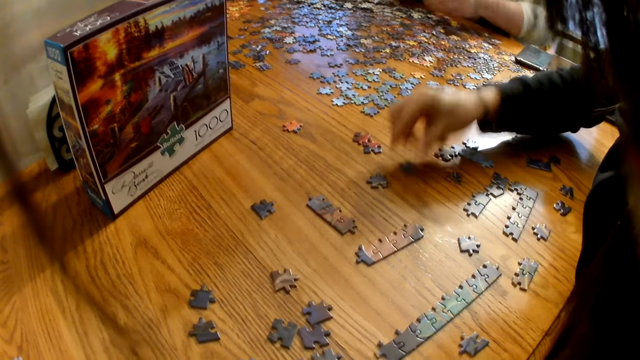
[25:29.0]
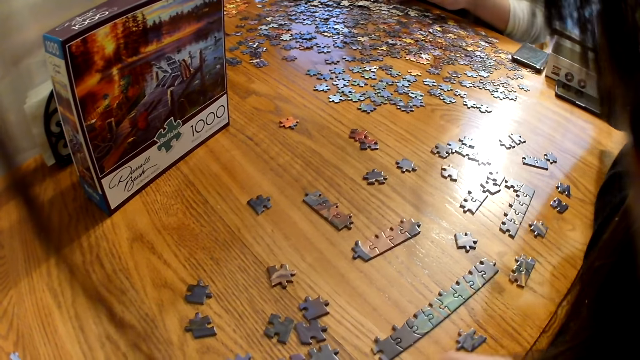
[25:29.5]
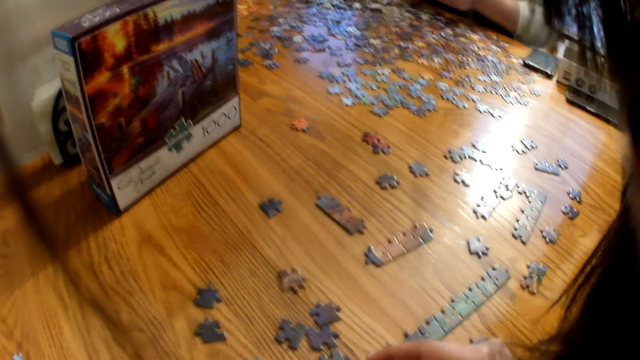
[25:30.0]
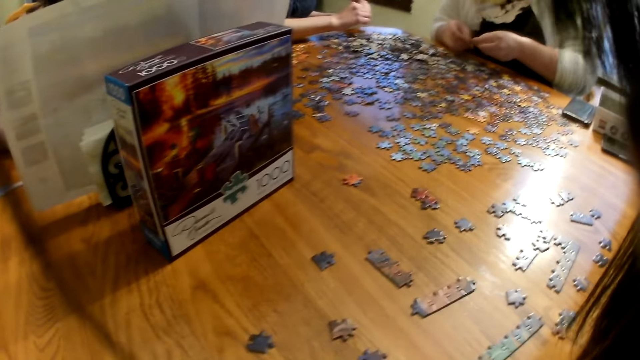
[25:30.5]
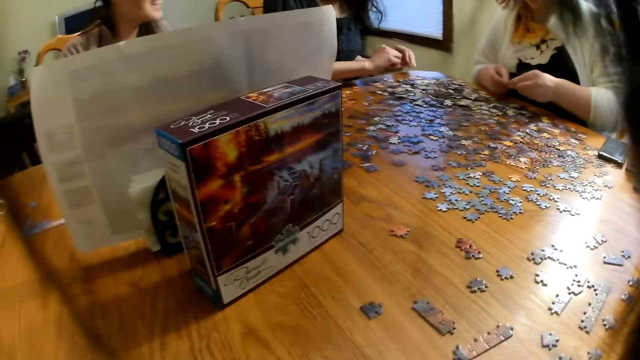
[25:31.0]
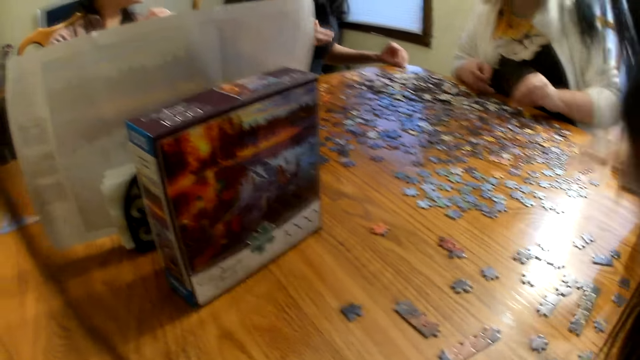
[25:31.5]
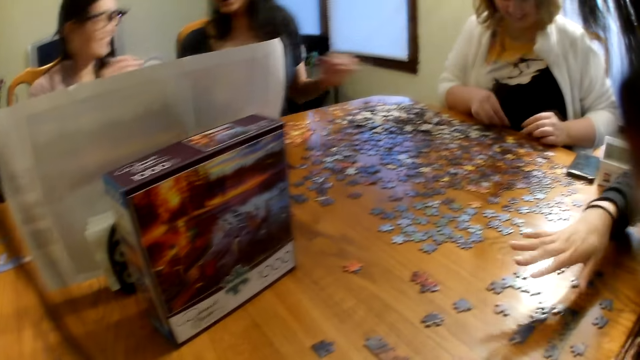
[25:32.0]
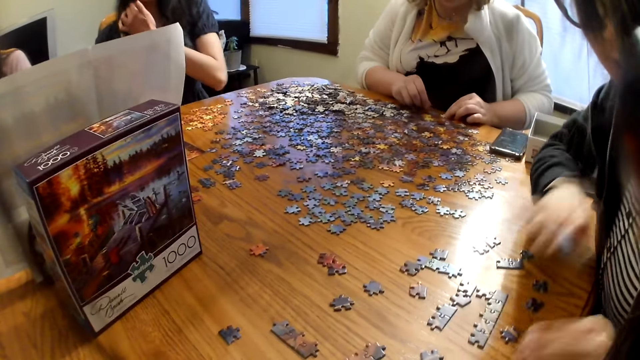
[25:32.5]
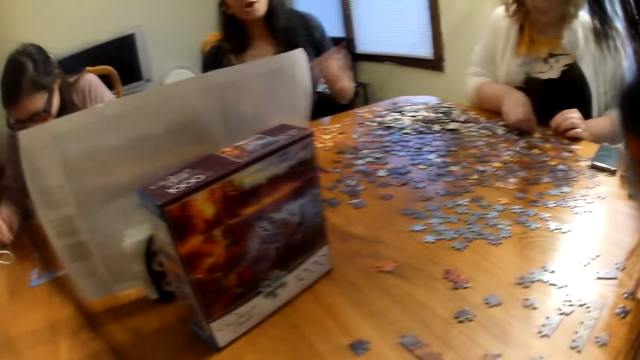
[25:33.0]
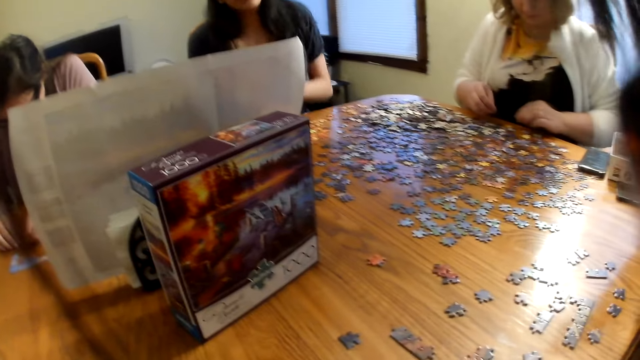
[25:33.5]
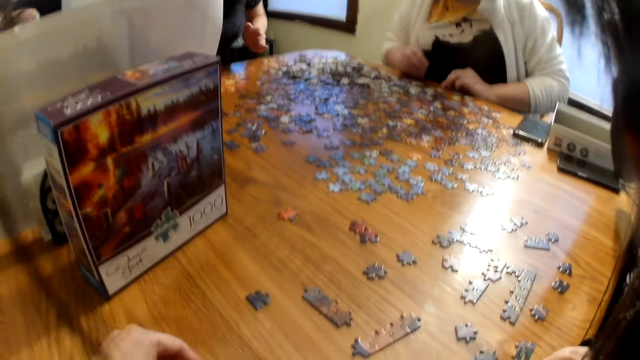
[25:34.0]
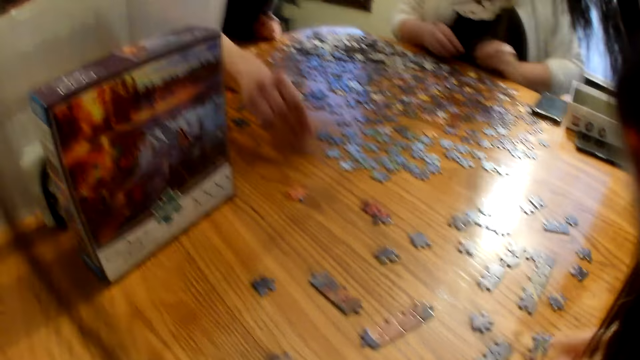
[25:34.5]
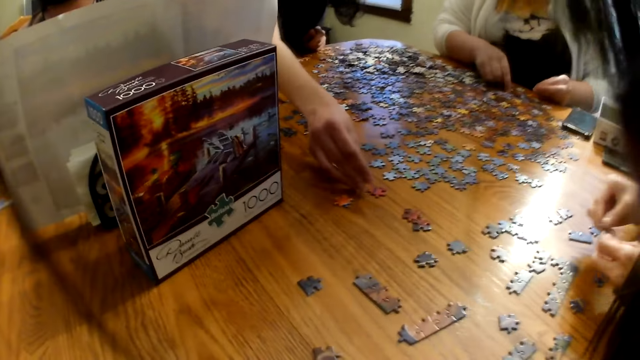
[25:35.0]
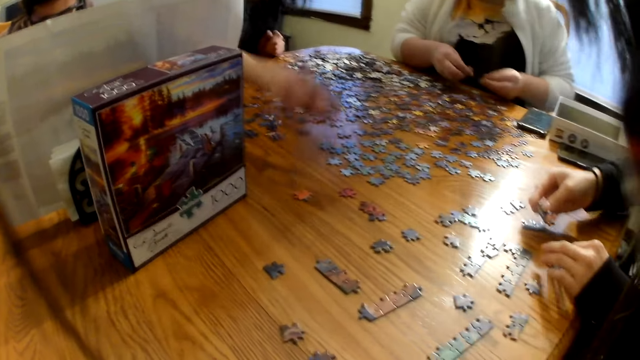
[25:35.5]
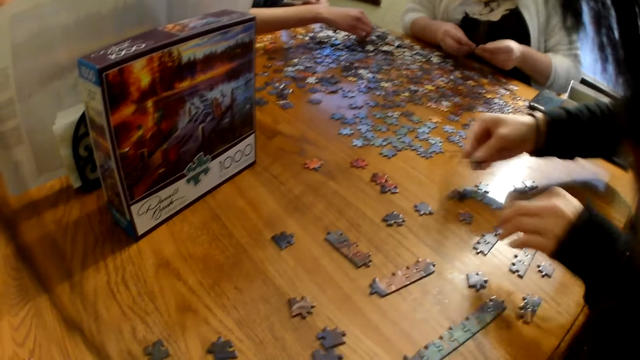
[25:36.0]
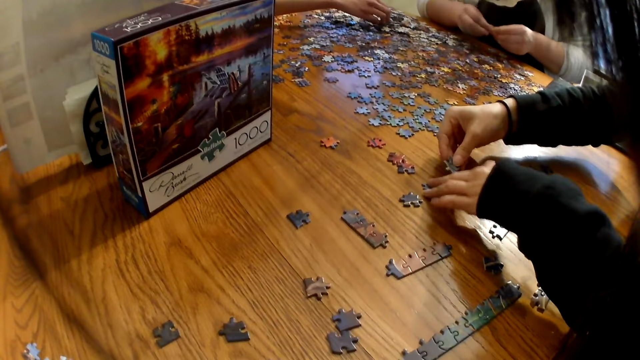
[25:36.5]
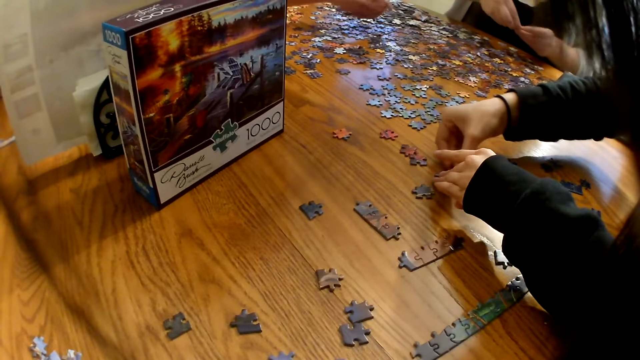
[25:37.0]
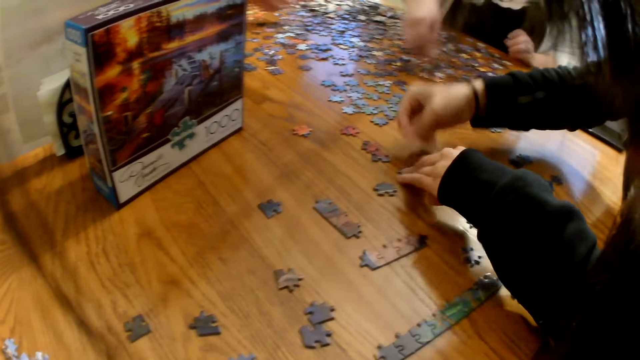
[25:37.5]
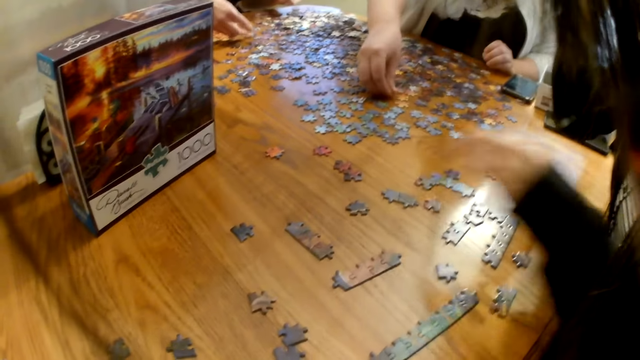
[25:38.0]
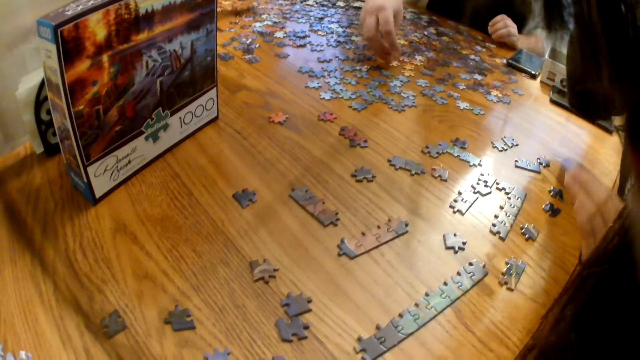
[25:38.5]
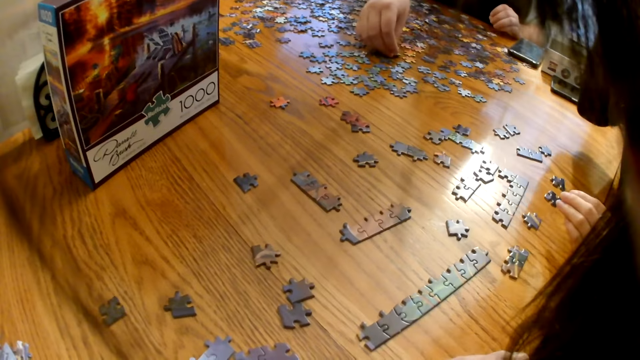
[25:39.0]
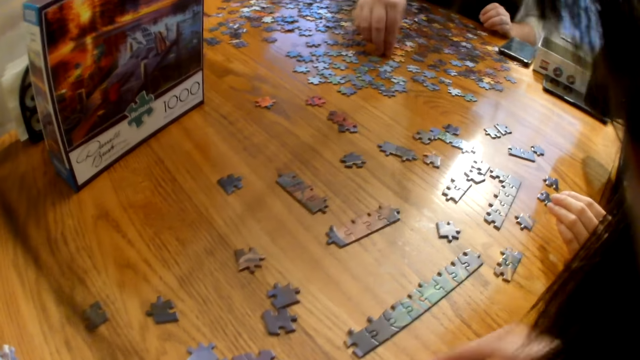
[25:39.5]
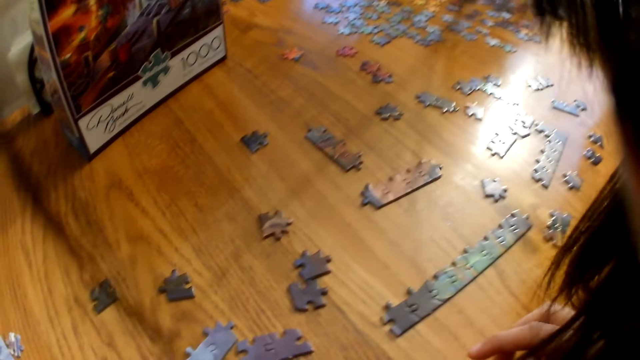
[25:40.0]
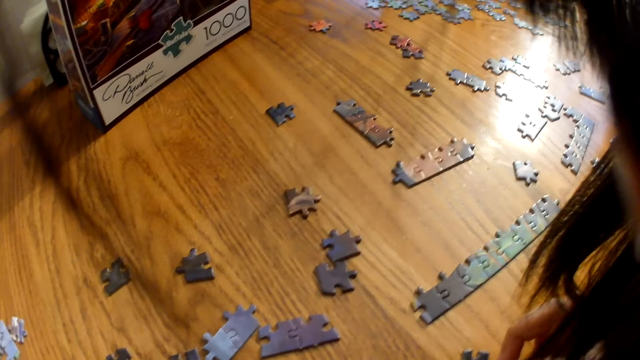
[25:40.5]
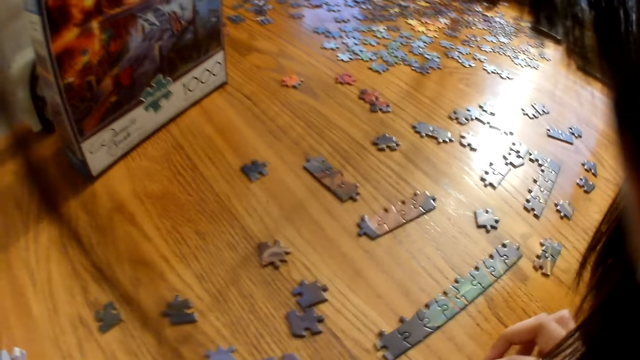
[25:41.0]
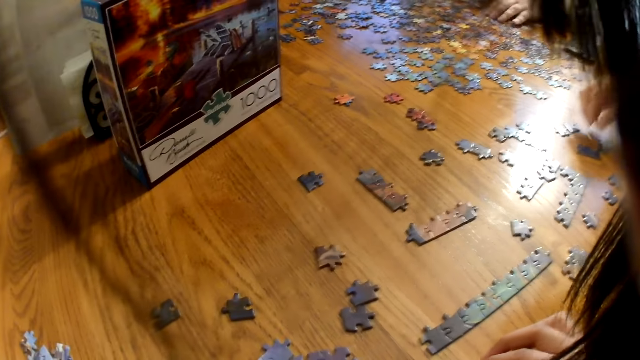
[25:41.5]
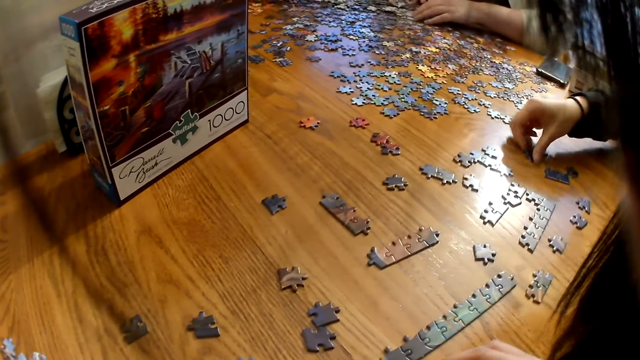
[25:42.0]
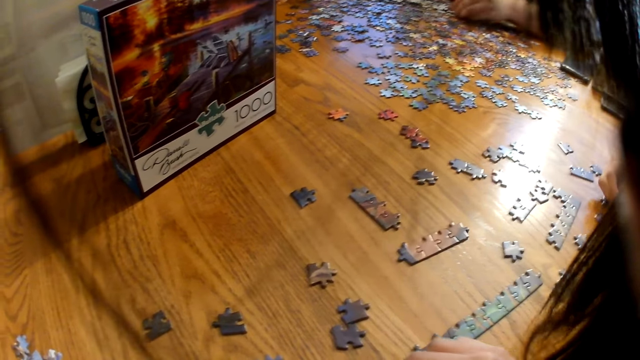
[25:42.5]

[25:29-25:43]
A woman places the piece on the table and raises the hand. The camera wearer speaks. The woman speaks. Another woman speaks and places a piece on the table. The first woman places the piece on the table and speaks. The camera wearer speaks.

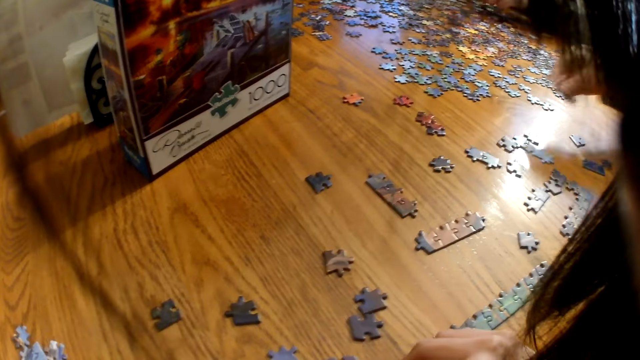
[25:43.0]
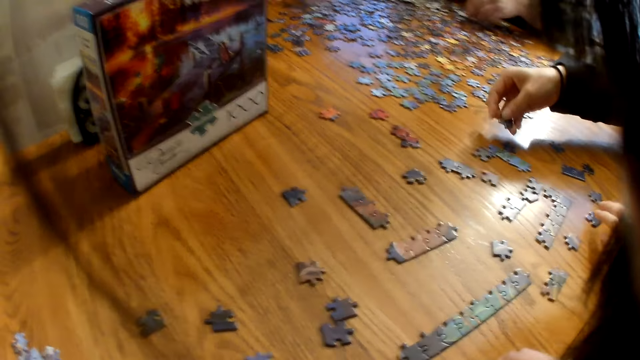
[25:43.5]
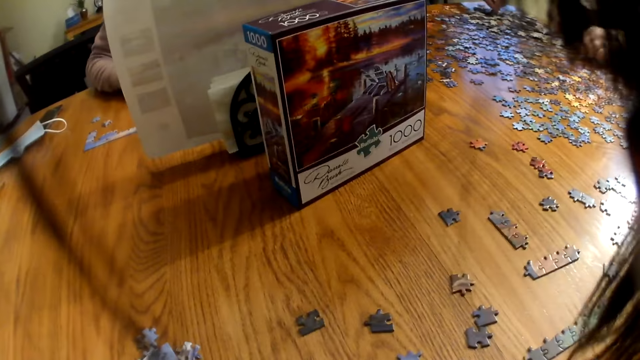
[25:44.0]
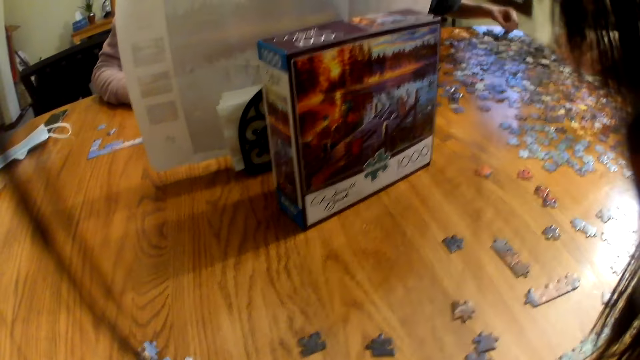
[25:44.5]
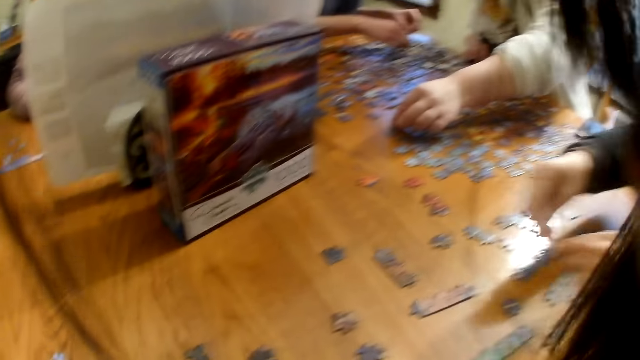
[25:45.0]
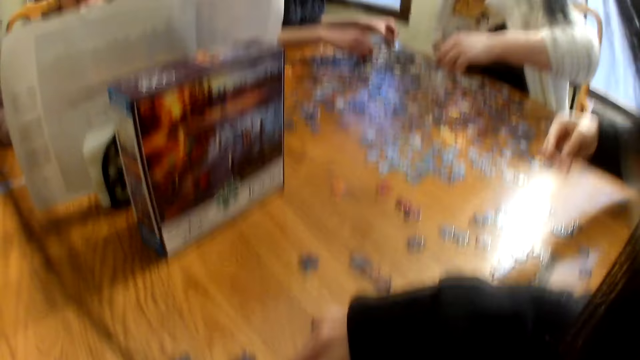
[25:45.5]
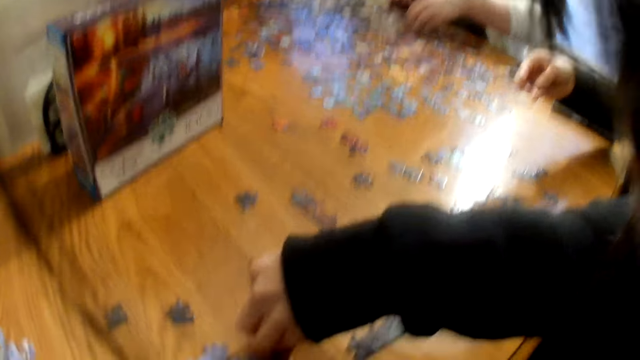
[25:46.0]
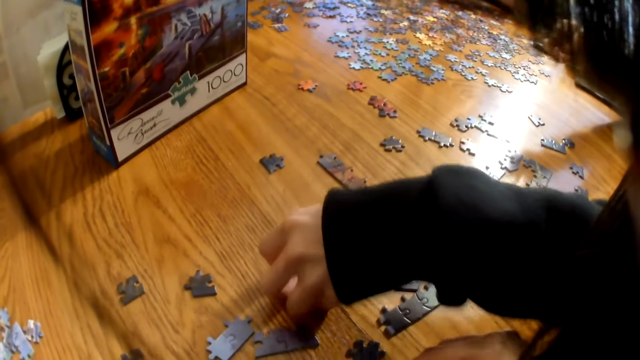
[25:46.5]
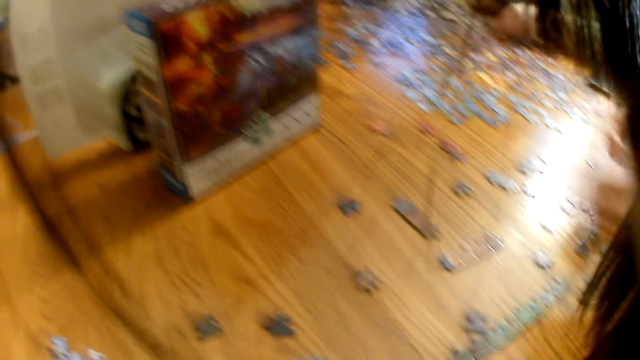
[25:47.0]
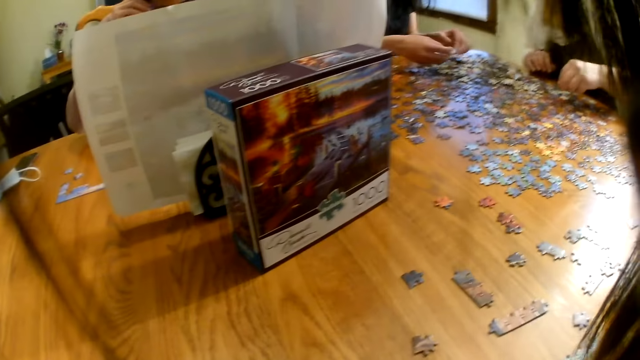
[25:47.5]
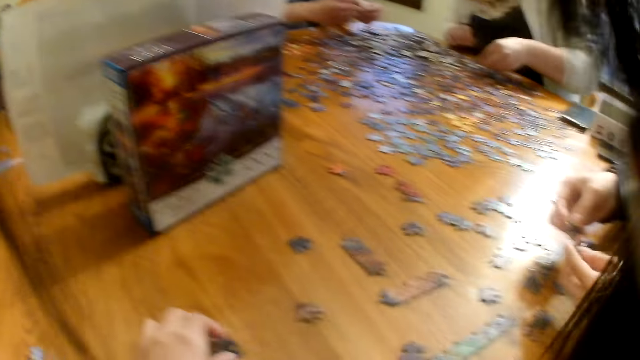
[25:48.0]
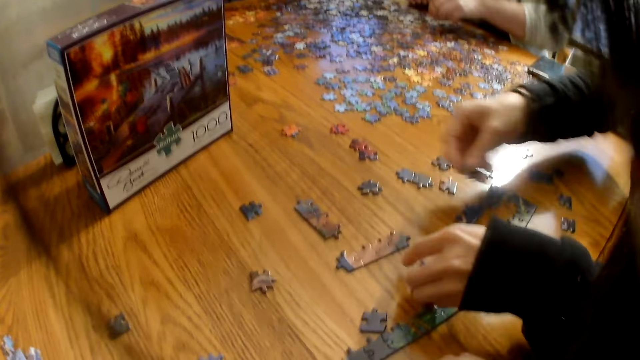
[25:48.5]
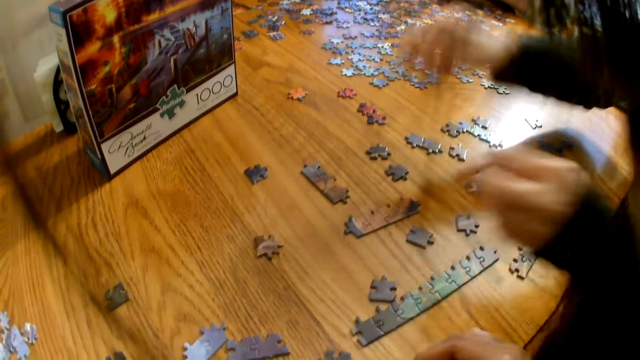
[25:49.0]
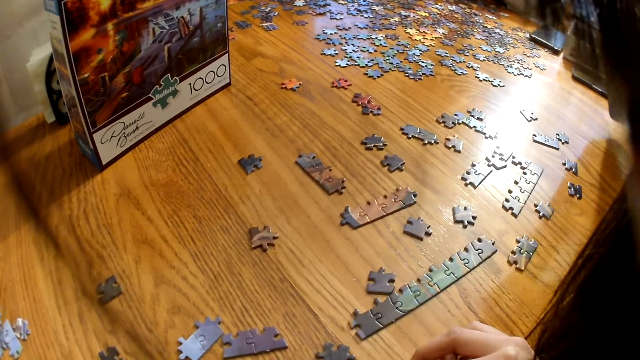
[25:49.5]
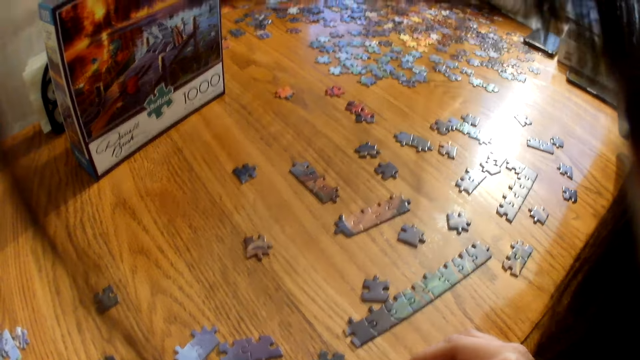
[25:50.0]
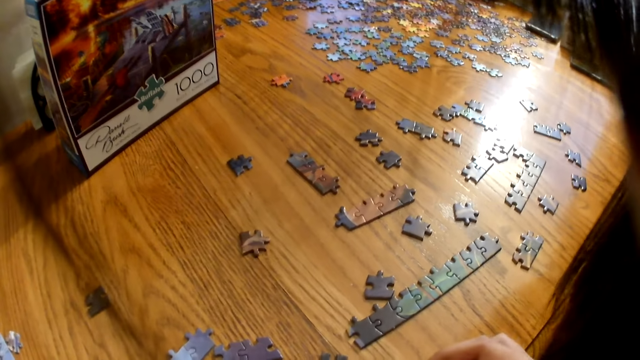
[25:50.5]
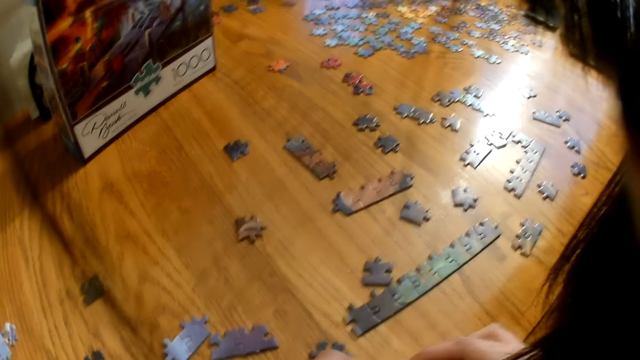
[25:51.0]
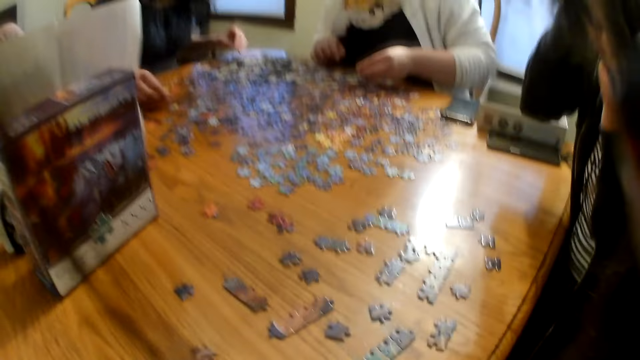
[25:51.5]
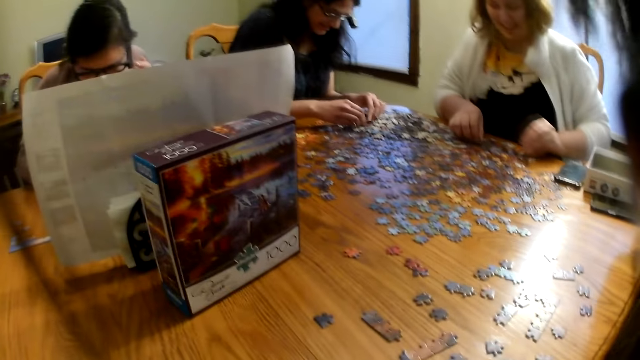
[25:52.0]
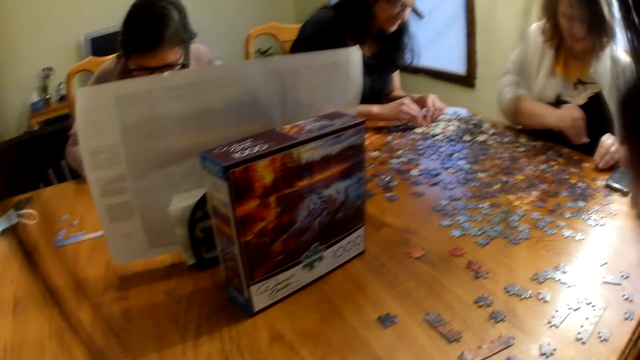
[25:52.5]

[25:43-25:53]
A woman places the piece on the table. The camera wearer laughs. The woman picks a piece from the table and places the pieces on the table. The camera wearer speaks.
